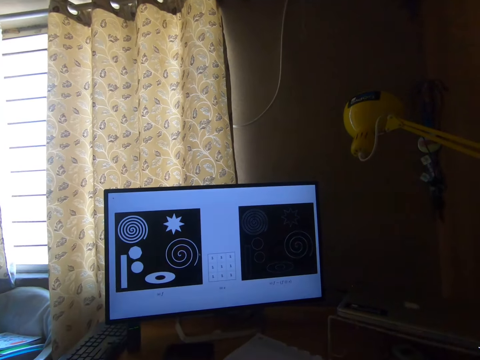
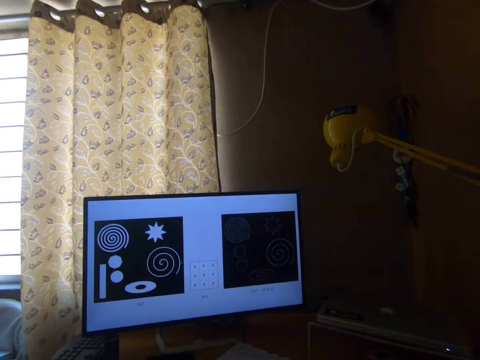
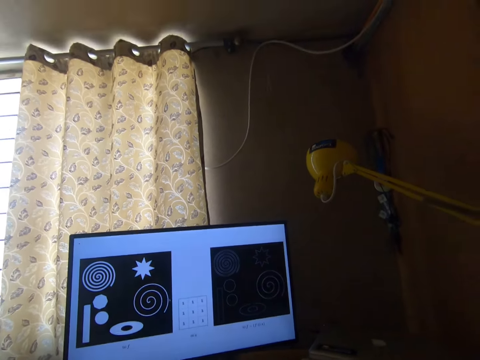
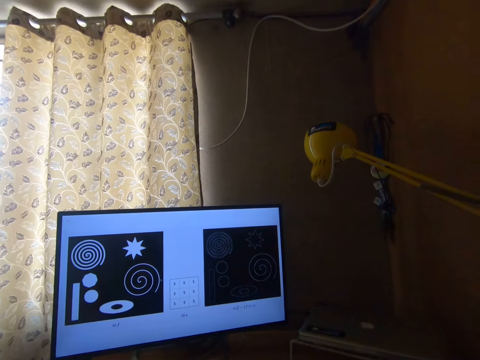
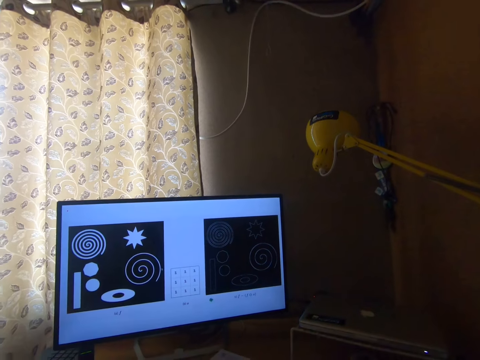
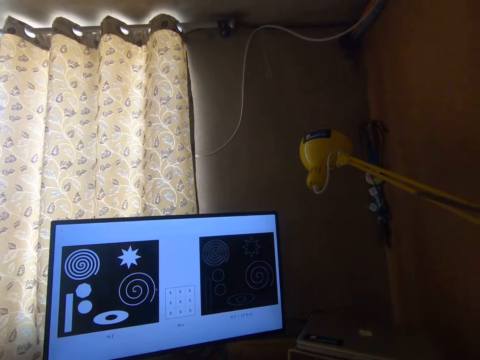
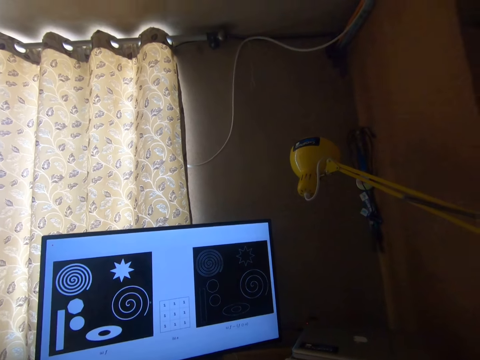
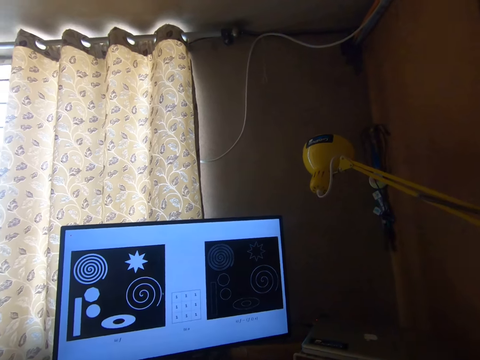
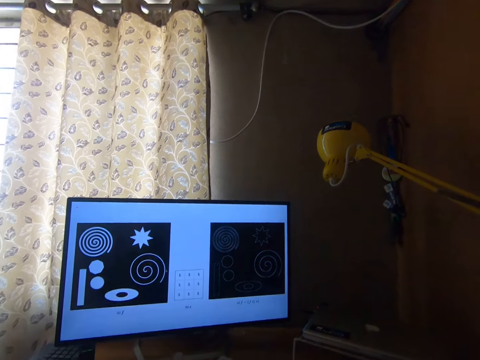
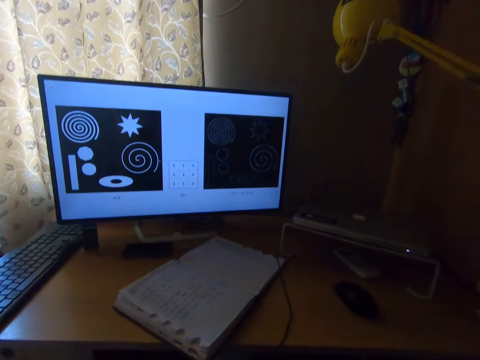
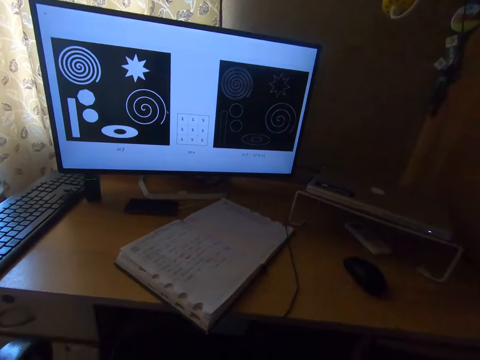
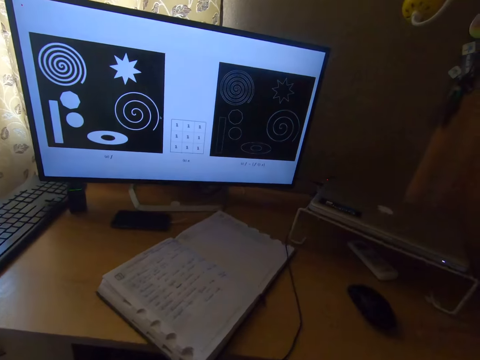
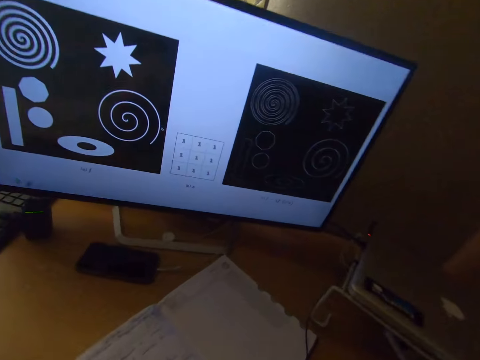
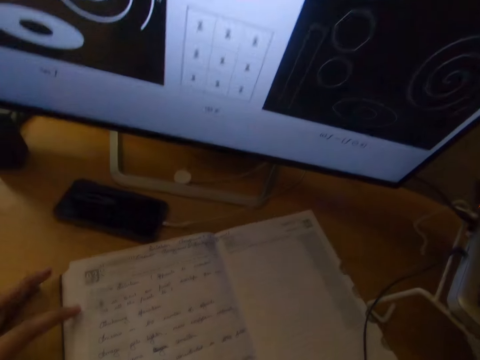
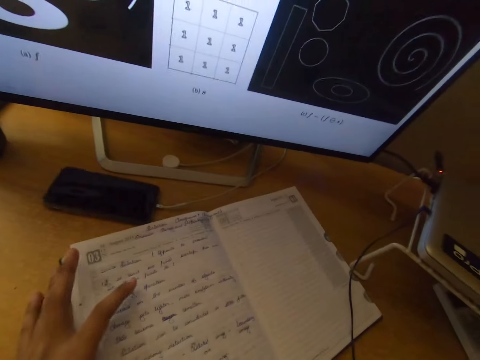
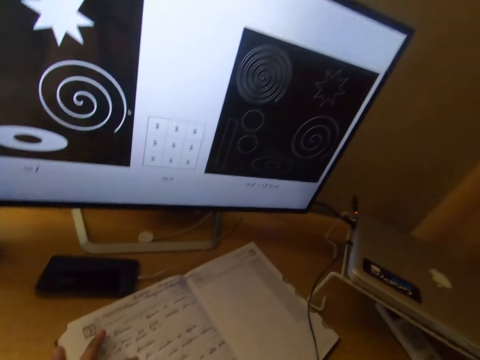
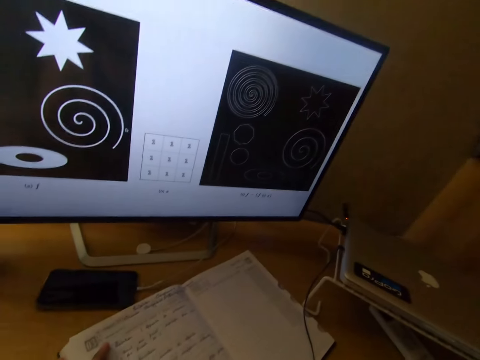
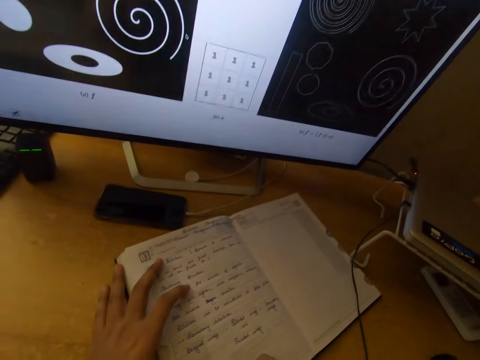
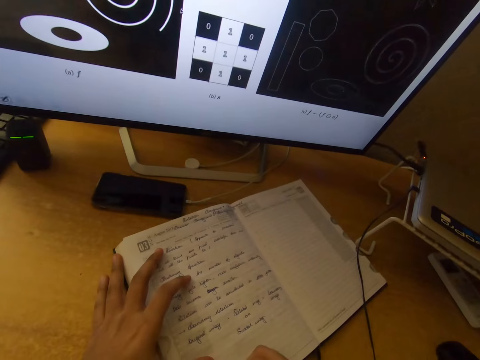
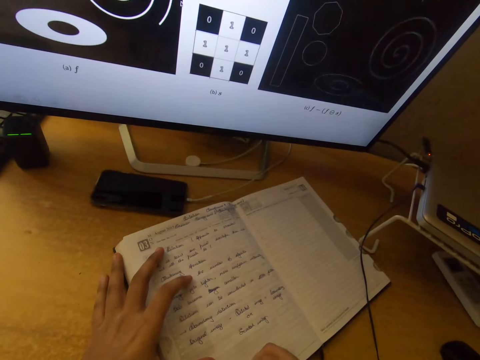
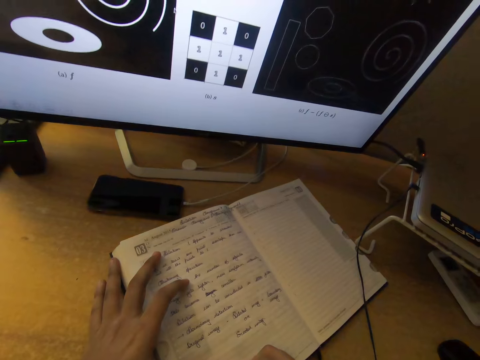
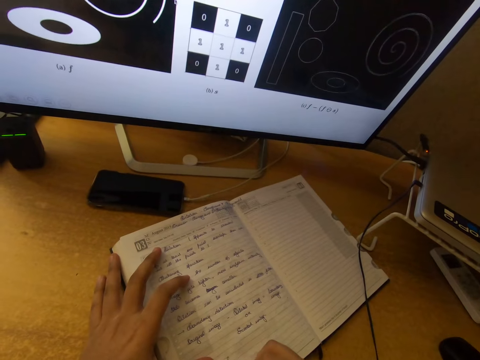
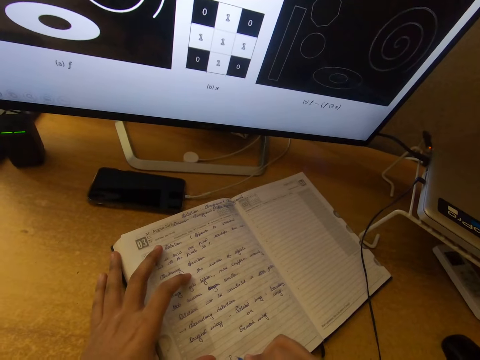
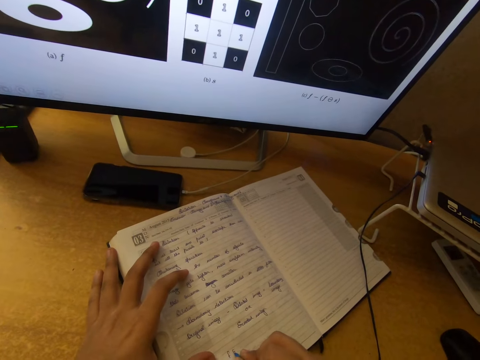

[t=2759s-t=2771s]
The camera wearer places his left hand on the notebook. He writes on the notebook with a pen.

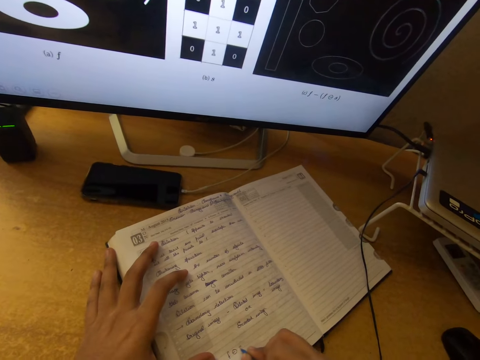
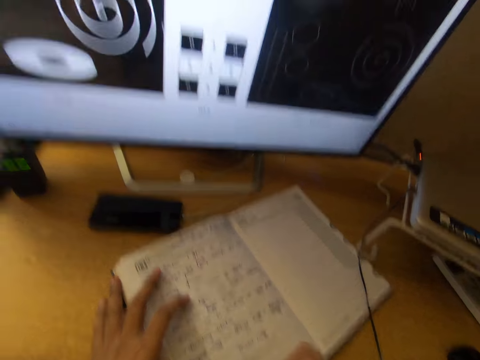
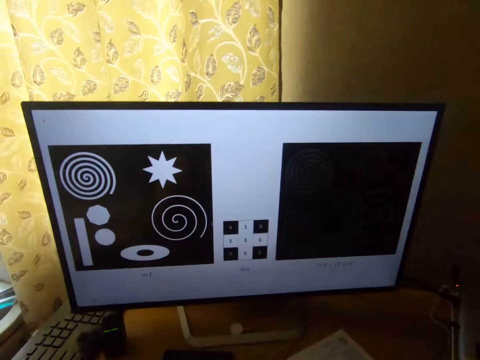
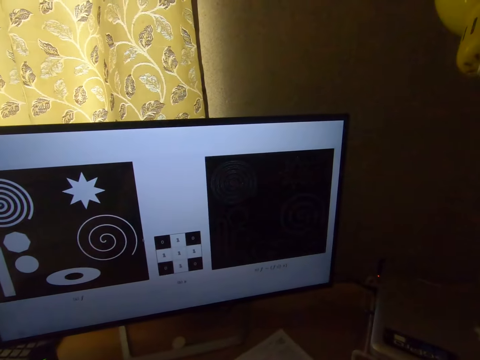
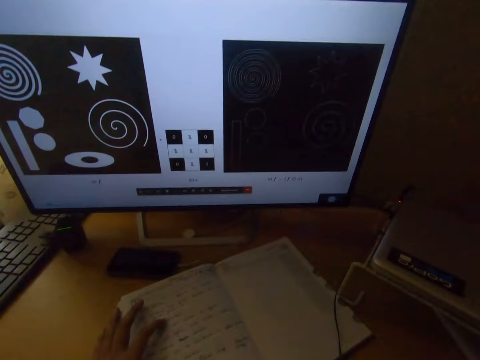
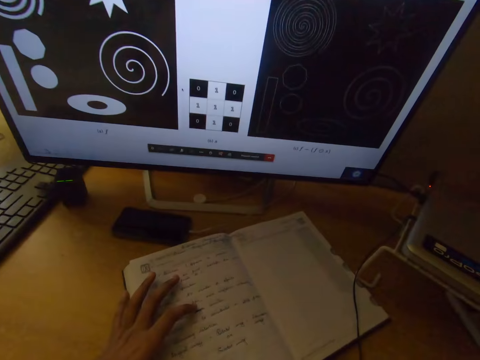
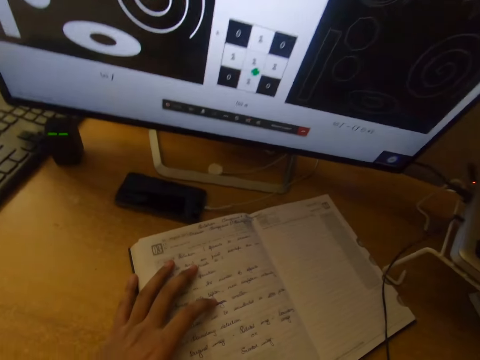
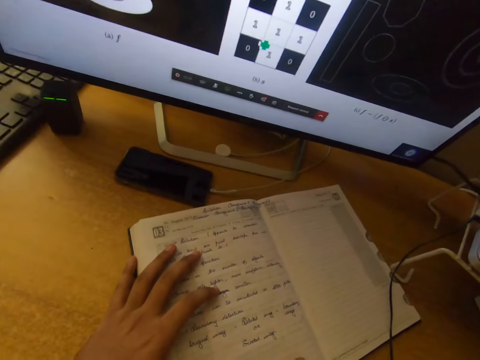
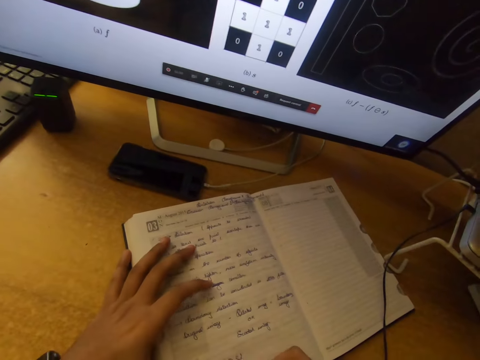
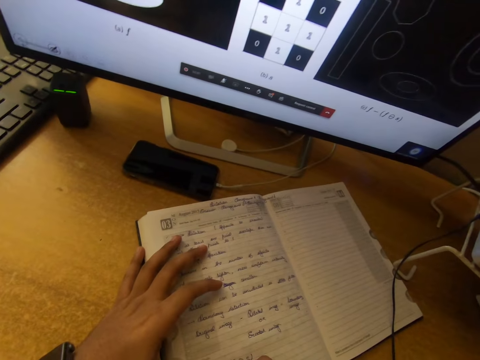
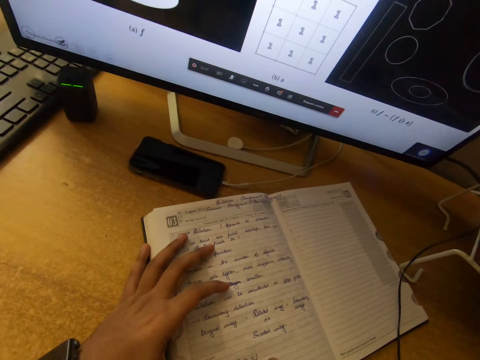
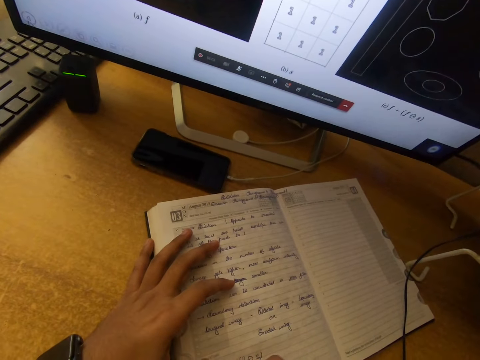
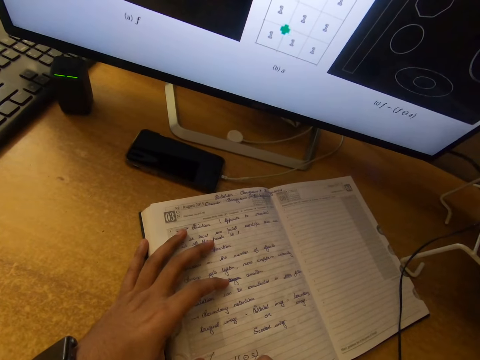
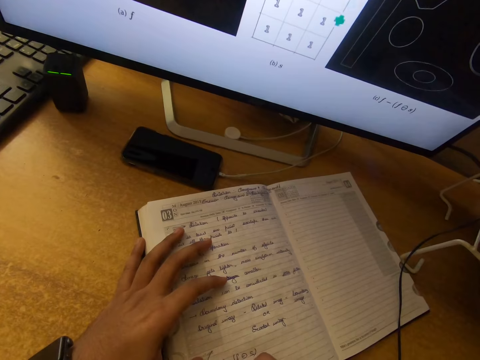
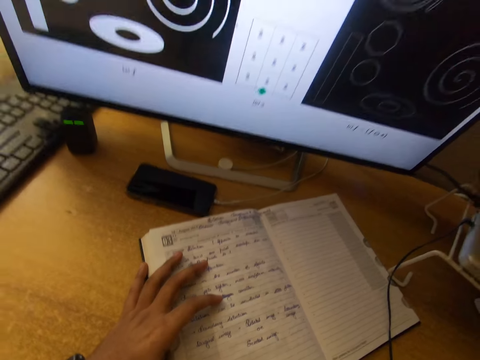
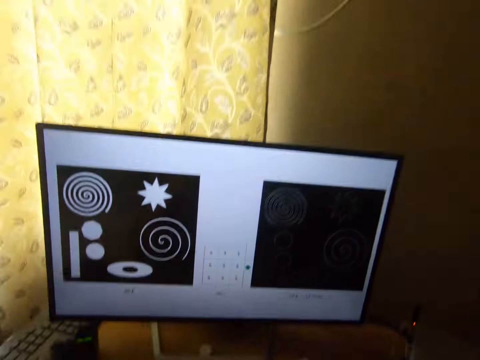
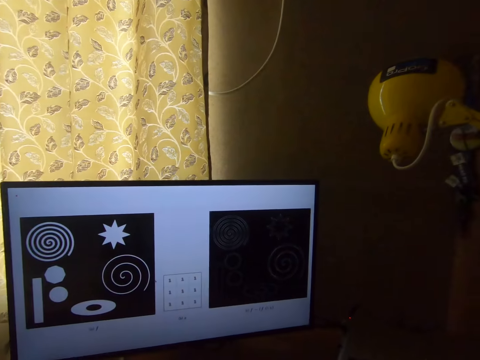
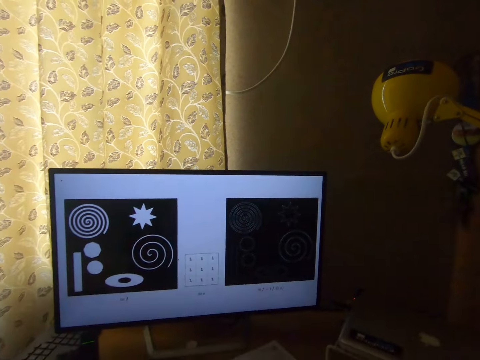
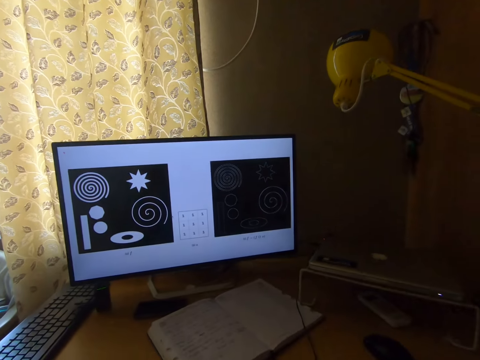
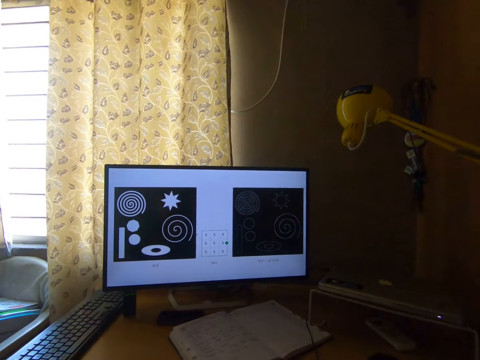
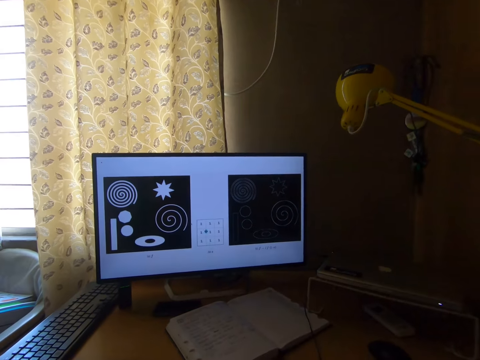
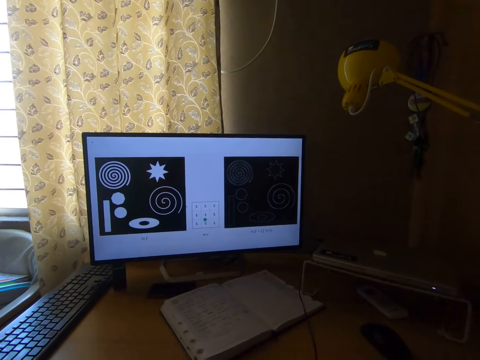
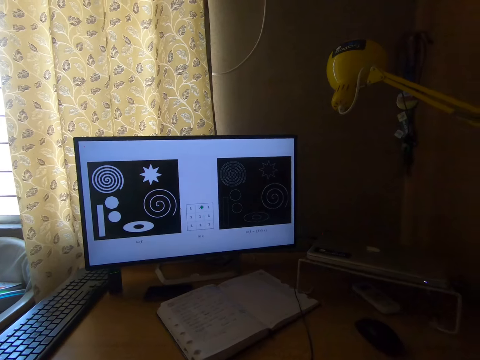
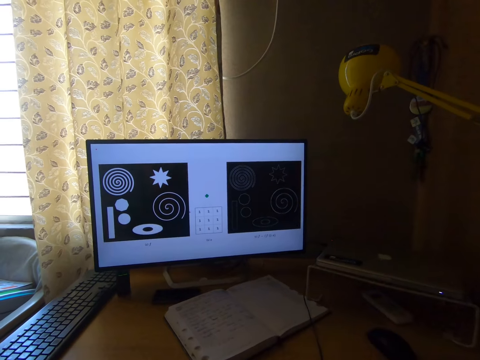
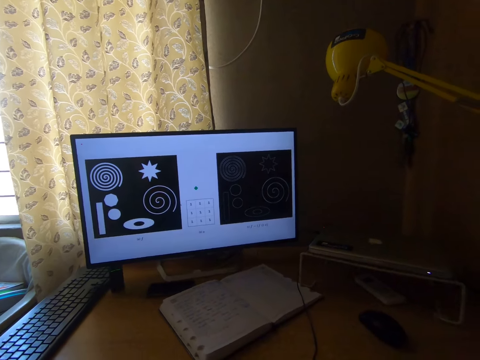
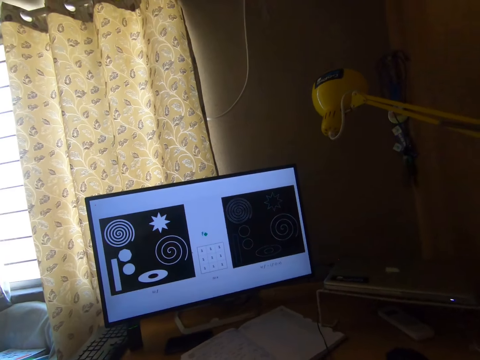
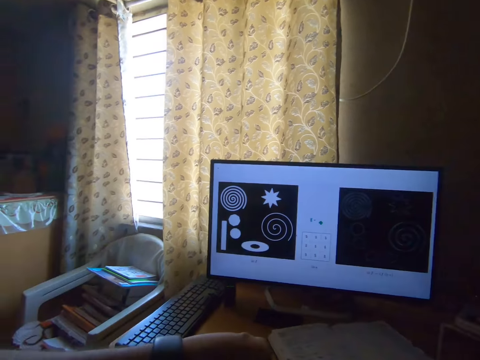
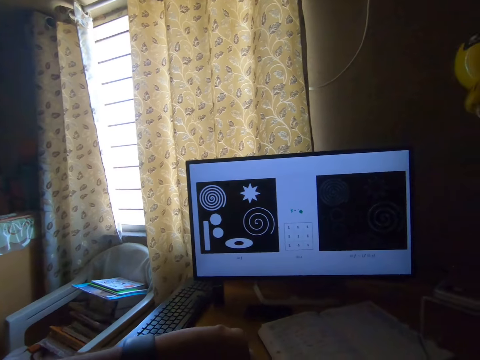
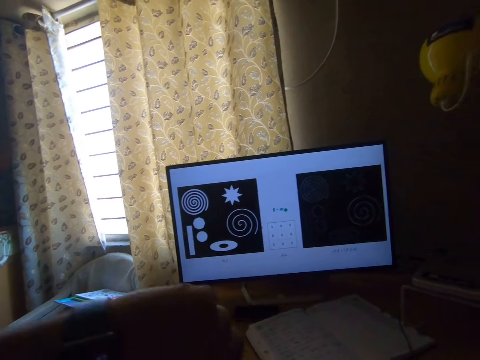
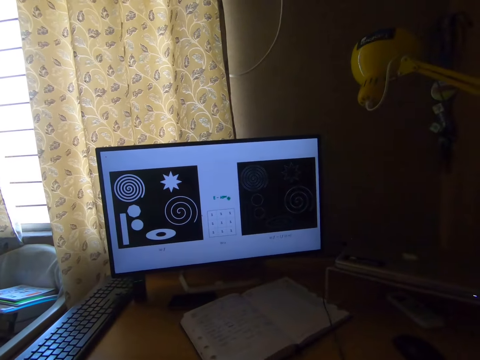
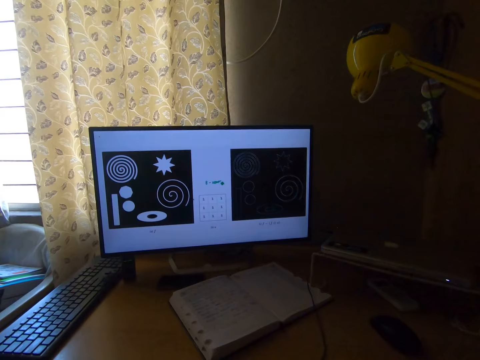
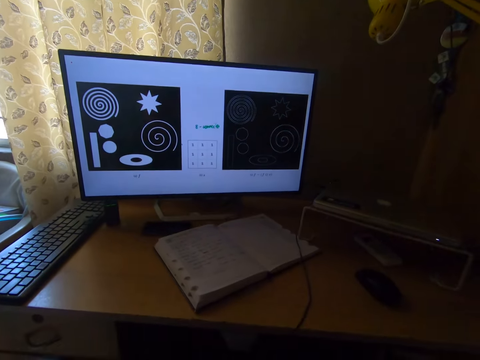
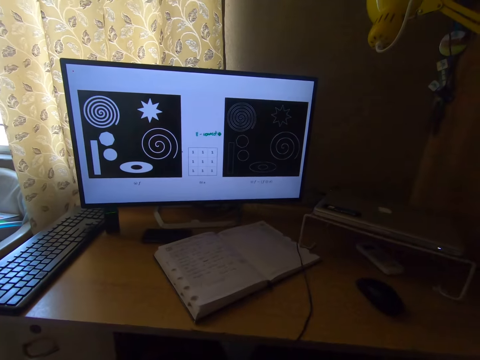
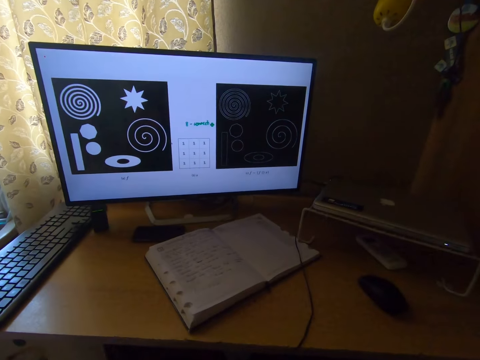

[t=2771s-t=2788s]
The camera wearer stops for a while. He stares at the desktop screen. He writes on the notebook with a pen. He stares at the book. He removes his left hand from the notebook. He looks around the house. He touches his head.
